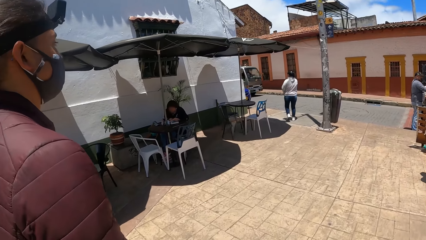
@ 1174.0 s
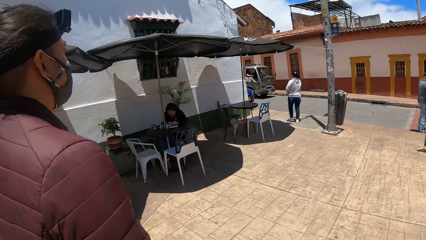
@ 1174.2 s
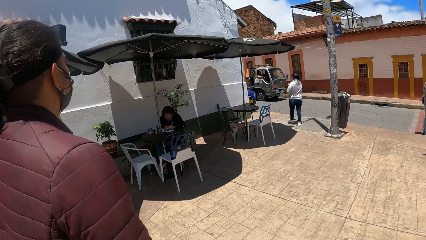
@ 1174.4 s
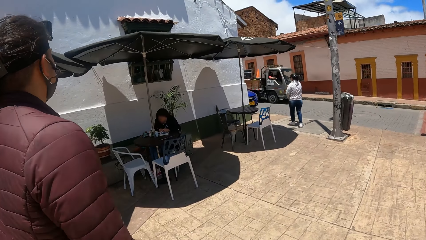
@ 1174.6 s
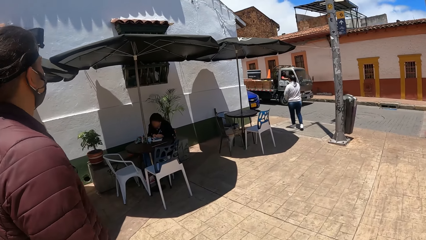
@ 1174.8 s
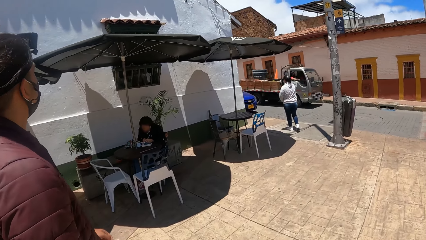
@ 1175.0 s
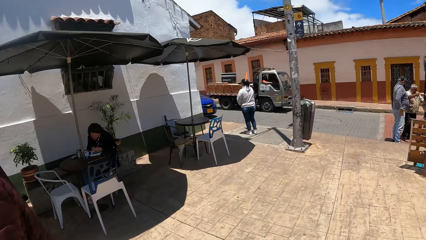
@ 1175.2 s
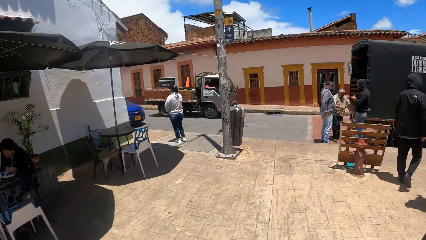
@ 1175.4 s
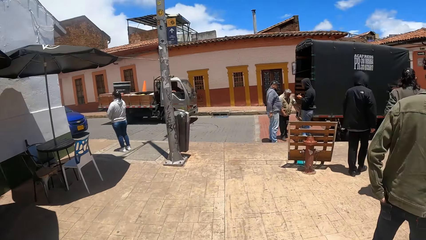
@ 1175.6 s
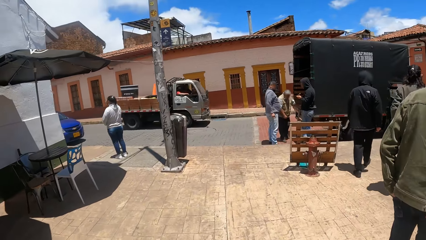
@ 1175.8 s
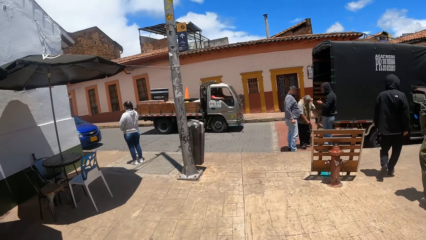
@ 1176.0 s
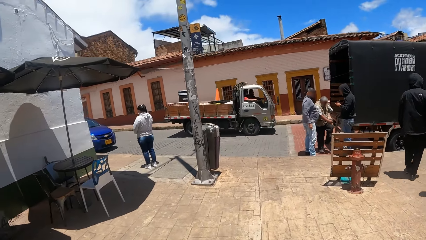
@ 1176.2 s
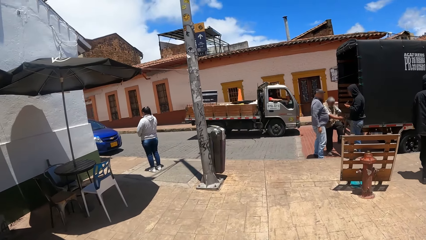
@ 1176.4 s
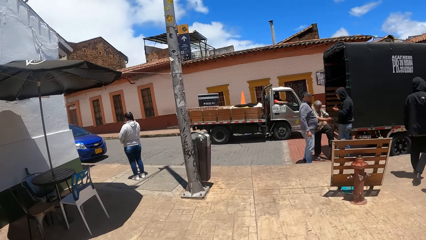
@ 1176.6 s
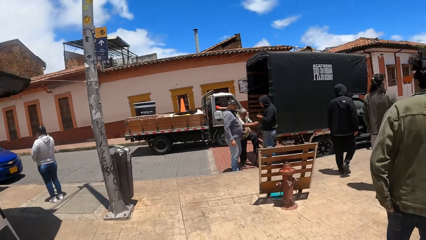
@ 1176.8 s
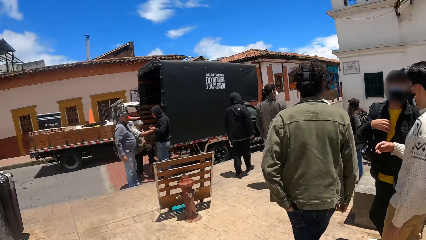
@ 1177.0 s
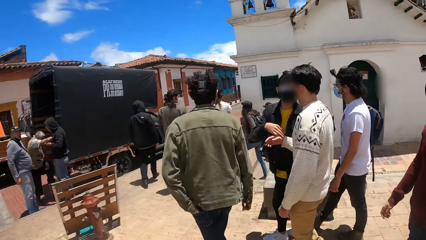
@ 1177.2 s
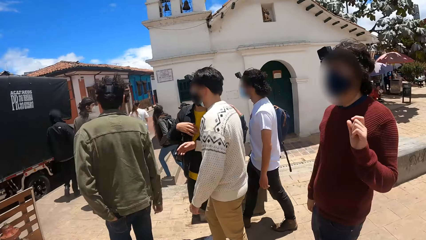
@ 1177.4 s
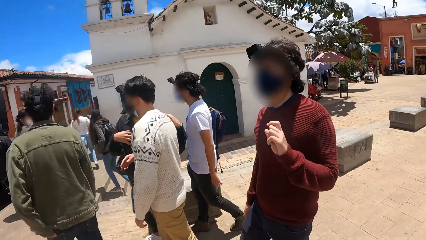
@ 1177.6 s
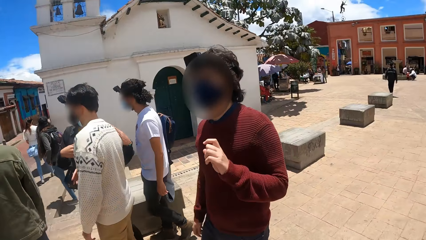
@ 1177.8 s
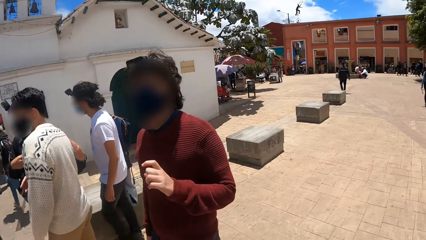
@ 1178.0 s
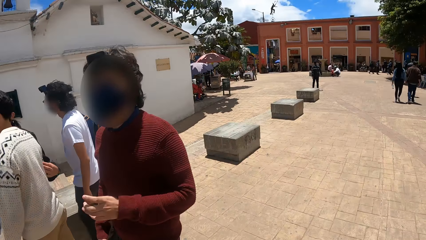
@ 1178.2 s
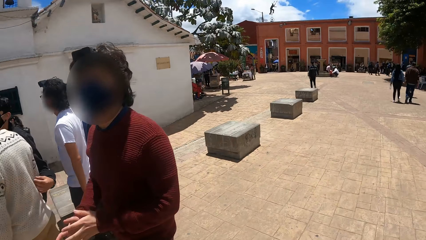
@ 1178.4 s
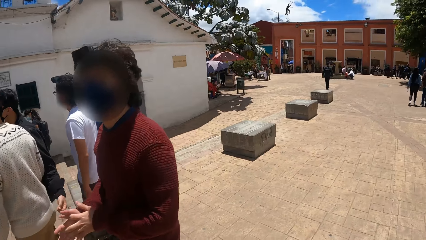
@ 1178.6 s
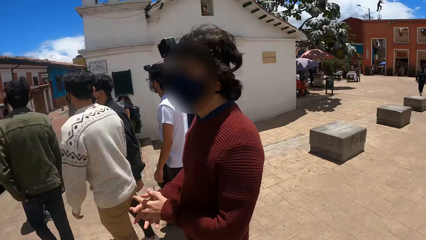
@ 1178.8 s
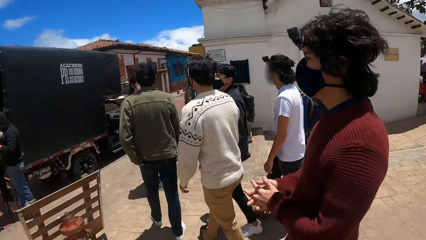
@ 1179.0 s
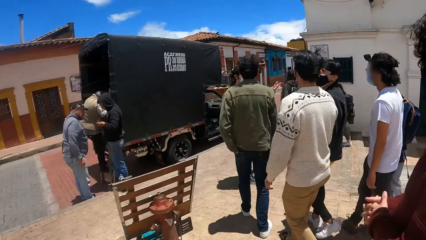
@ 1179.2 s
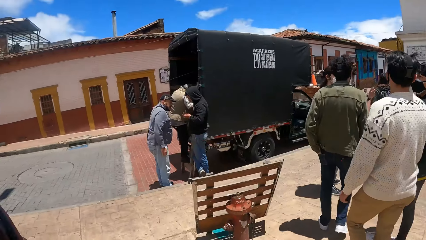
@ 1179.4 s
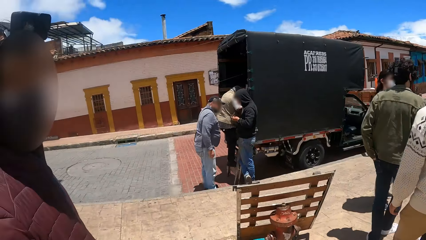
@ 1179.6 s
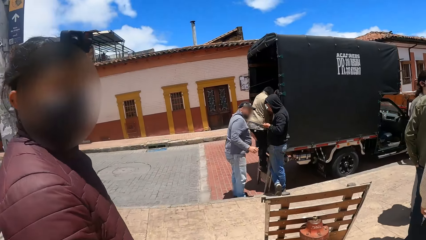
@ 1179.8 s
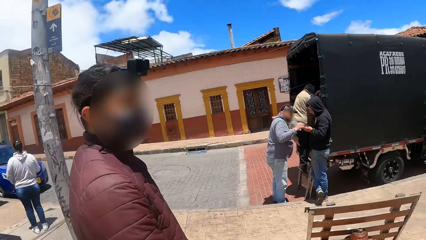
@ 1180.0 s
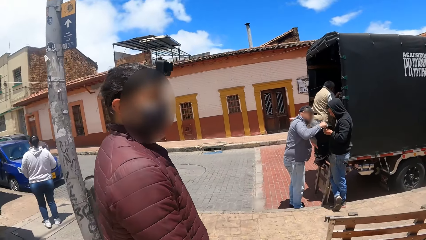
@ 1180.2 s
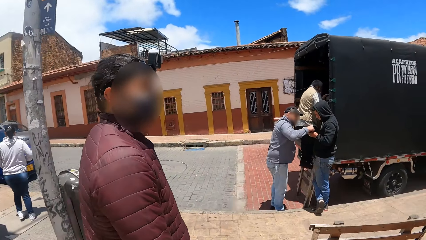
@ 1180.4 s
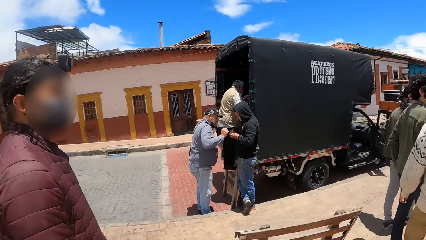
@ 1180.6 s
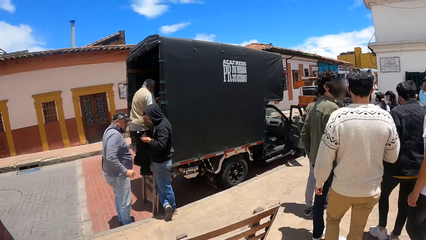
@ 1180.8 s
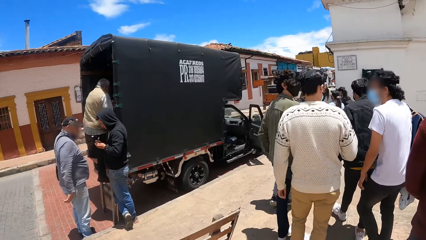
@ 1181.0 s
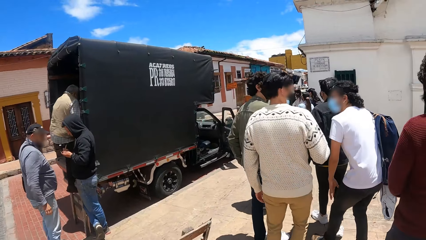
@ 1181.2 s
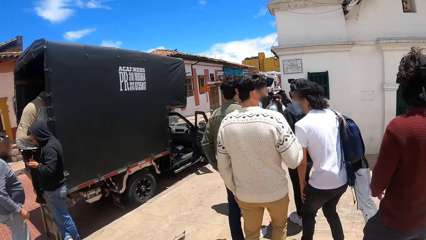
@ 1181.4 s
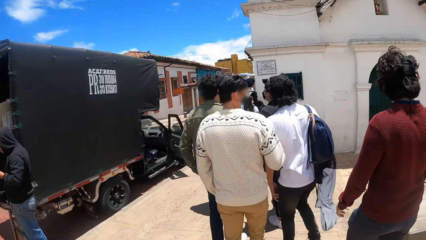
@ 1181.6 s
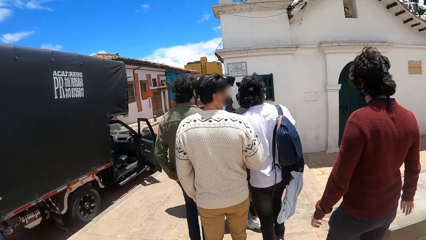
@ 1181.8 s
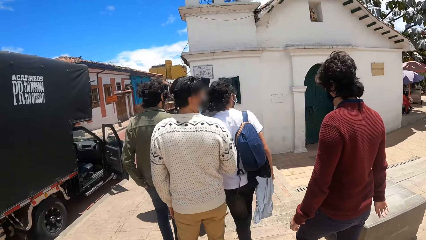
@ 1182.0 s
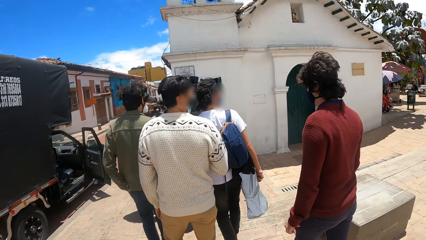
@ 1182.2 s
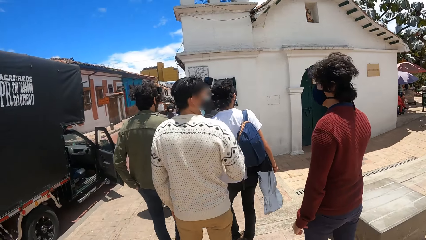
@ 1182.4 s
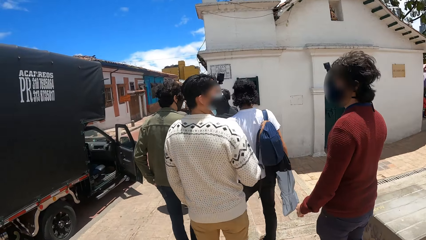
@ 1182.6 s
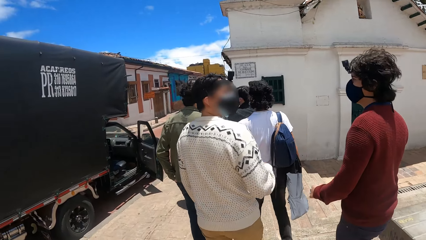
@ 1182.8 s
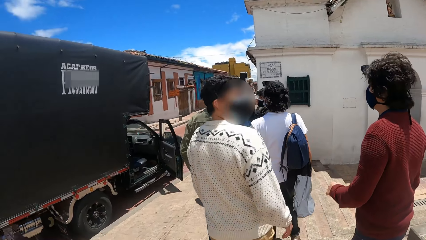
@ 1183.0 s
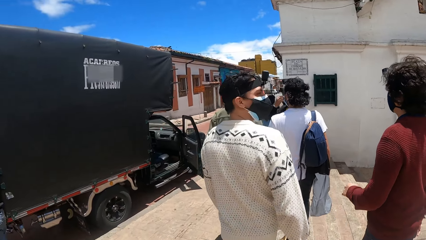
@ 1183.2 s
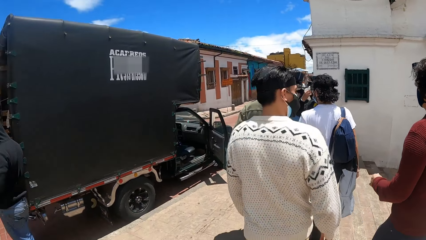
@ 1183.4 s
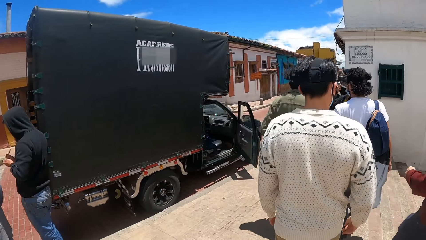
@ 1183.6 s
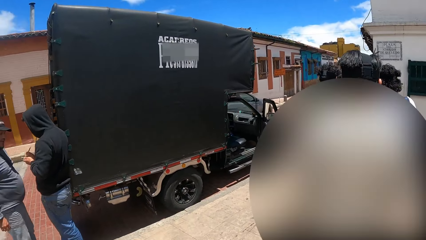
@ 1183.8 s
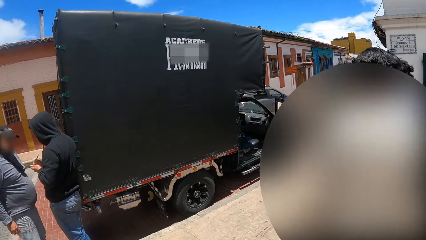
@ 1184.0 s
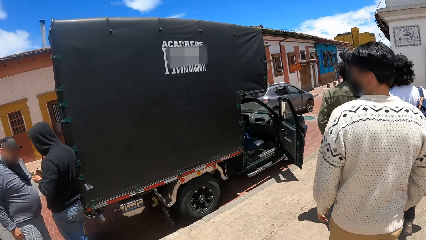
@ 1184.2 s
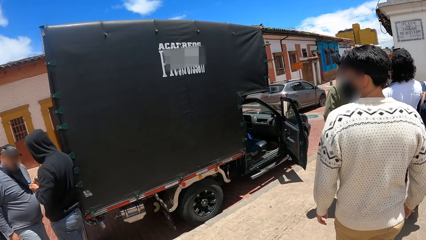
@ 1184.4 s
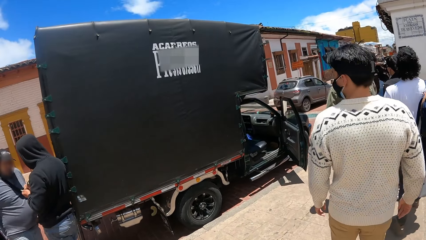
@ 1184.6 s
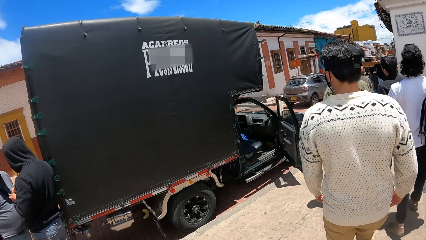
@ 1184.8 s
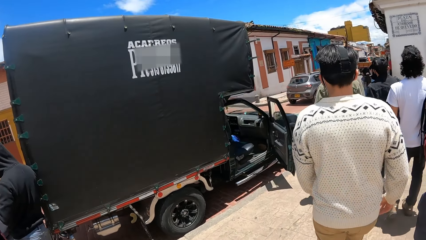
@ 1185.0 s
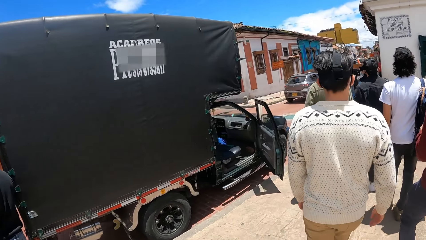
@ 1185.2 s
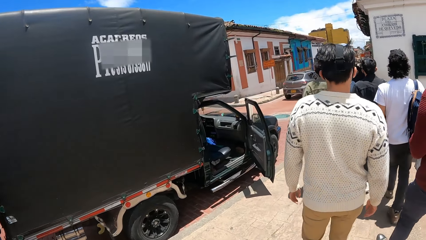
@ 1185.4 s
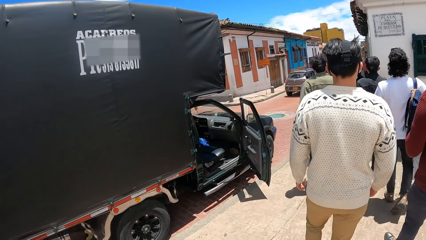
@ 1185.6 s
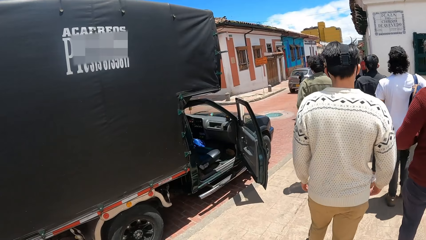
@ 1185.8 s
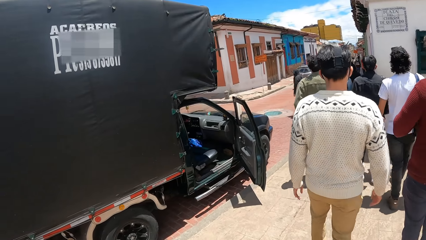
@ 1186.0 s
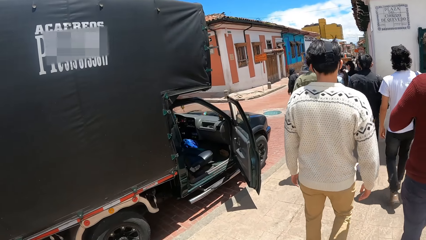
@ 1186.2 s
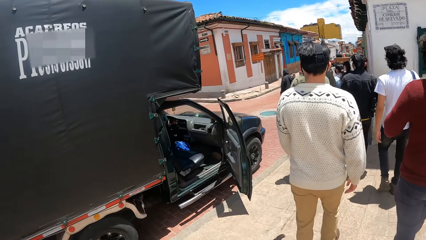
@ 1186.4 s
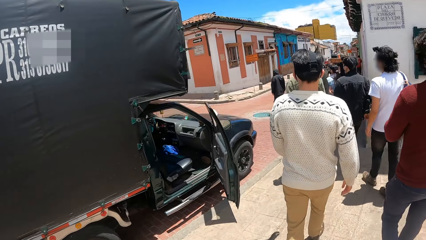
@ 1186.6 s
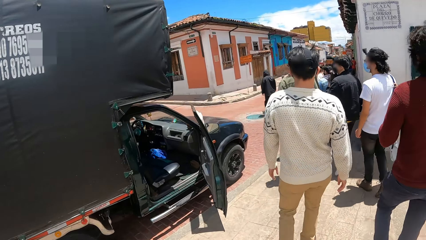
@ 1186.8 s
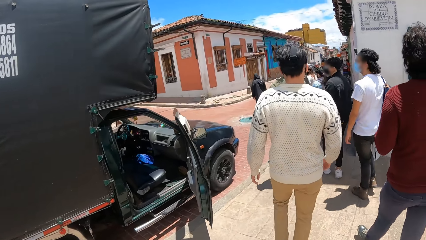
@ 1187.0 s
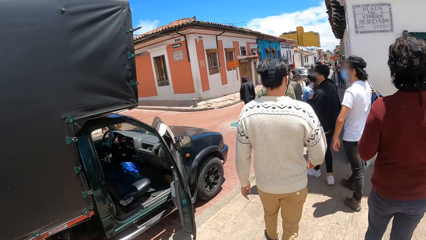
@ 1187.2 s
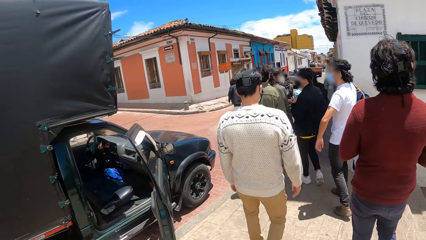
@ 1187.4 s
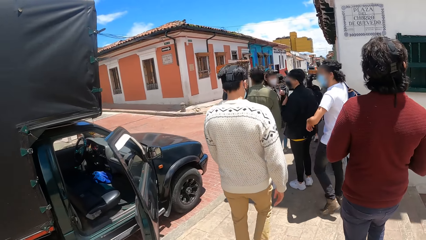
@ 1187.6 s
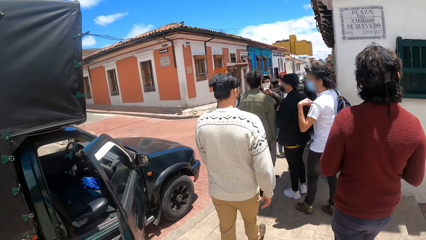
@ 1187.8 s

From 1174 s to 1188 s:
The camera wearer looks around. The camera wearer and a person walk around.

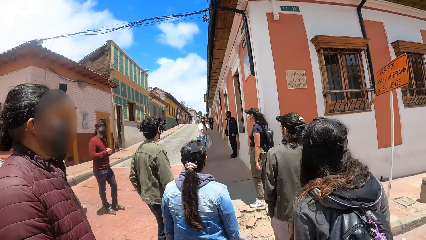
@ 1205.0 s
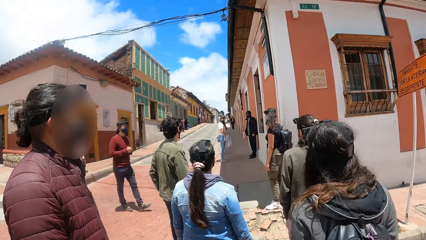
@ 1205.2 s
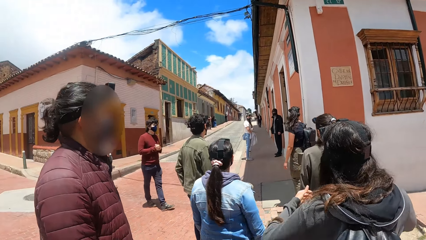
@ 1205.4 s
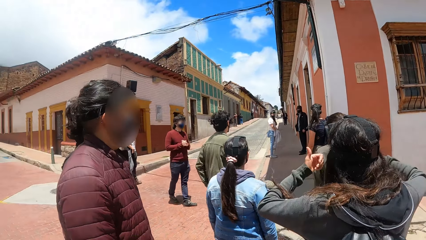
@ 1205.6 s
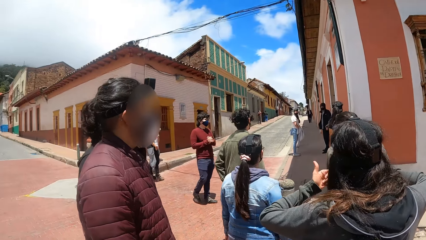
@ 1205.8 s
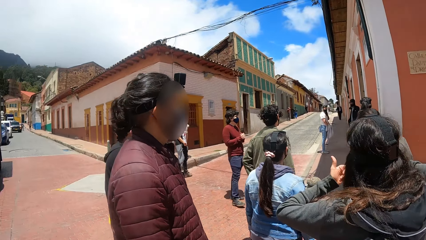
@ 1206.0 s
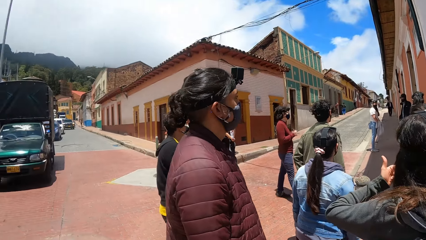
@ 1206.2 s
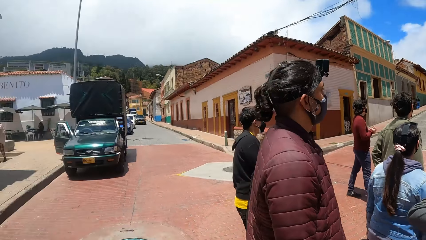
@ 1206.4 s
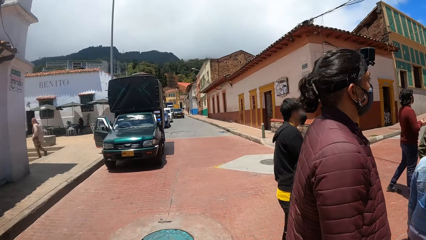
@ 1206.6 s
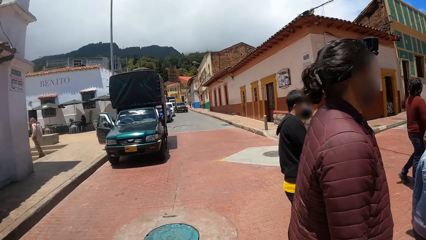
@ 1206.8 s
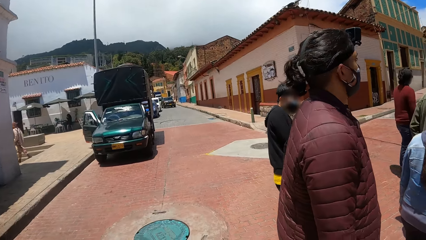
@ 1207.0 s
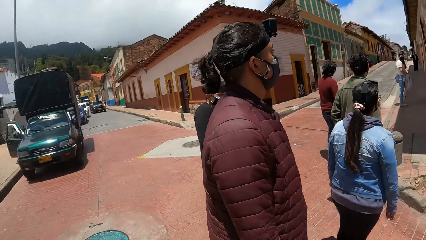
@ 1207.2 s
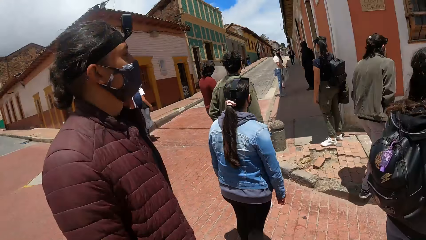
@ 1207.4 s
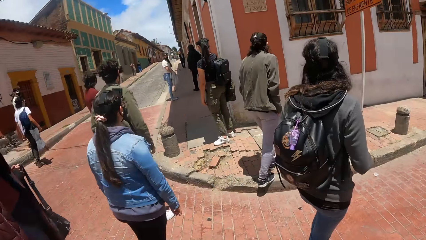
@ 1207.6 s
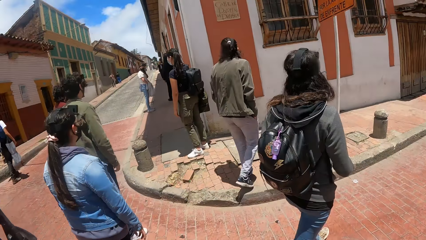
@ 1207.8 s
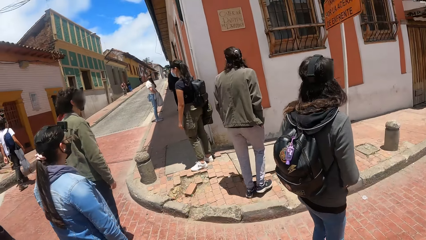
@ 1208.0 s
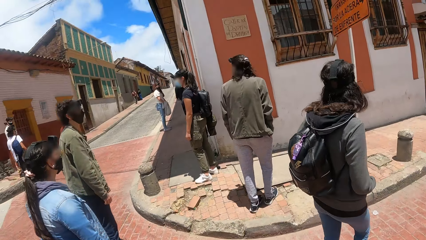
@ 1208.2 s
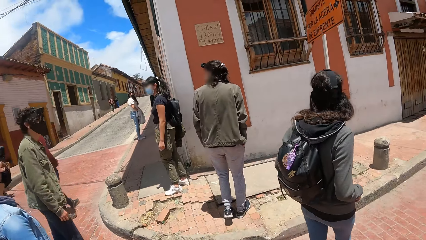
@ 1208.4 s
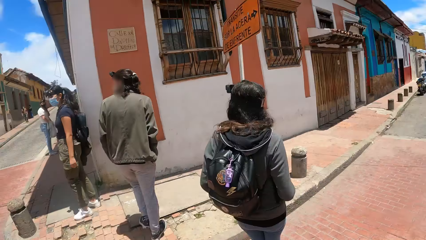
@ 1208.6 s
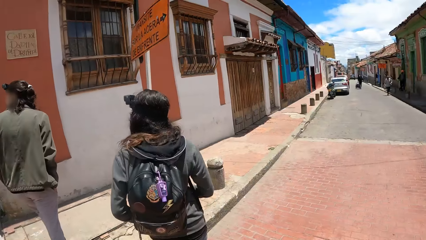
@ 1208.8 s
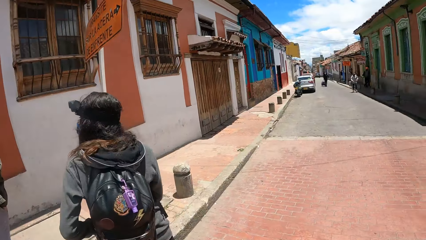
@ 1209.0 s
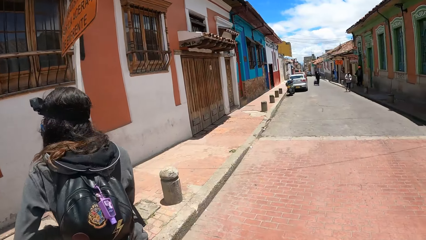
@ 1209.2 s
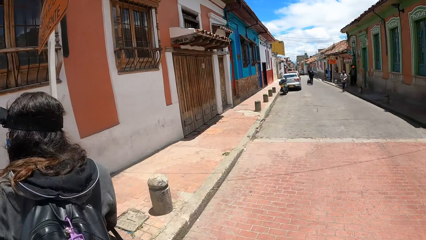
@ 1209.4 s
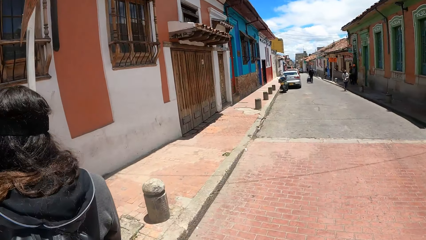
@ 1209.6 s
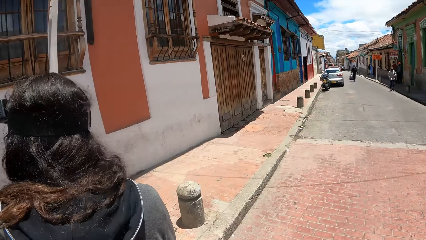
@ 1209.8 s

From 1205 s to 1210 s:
The camera wearer looks around.
